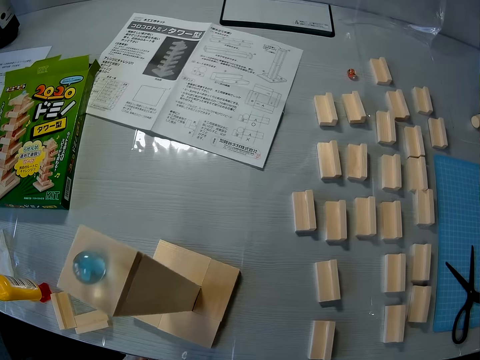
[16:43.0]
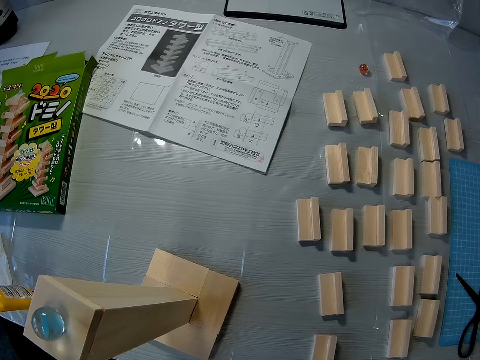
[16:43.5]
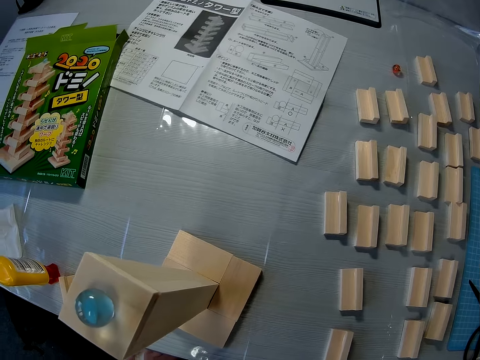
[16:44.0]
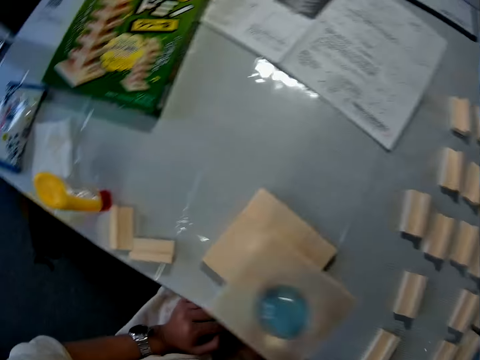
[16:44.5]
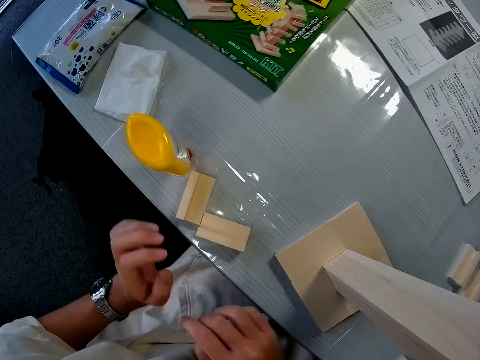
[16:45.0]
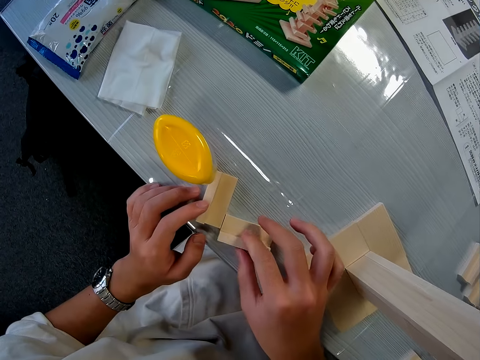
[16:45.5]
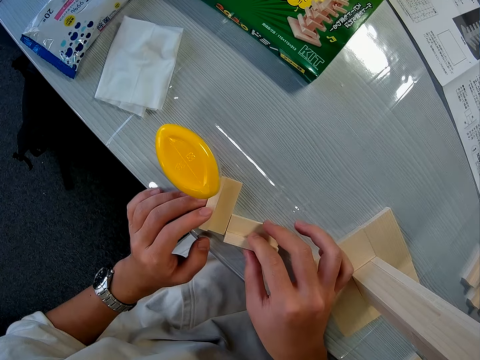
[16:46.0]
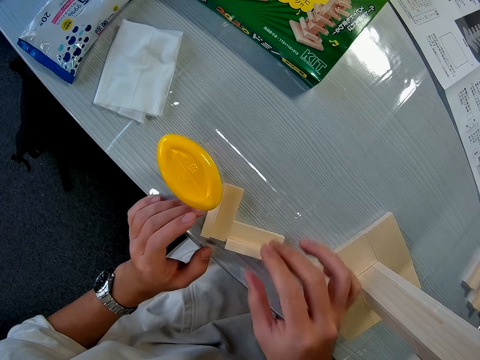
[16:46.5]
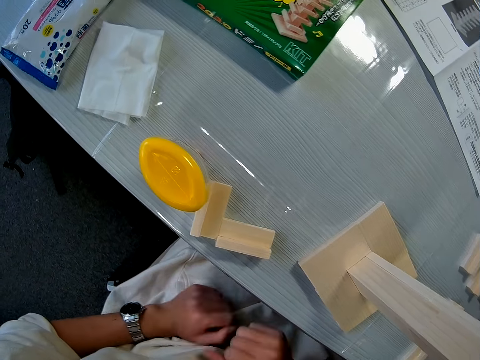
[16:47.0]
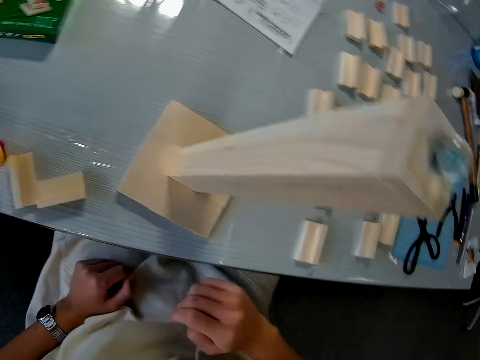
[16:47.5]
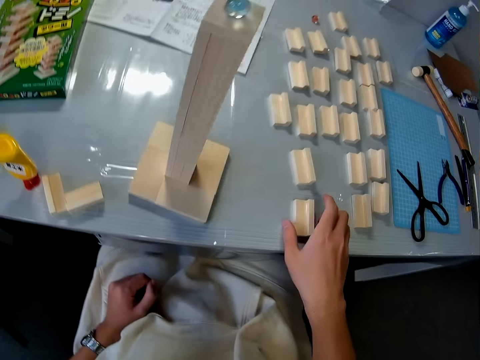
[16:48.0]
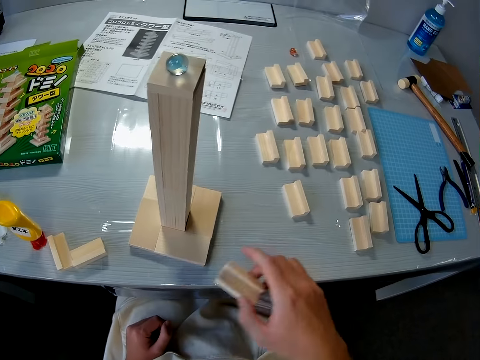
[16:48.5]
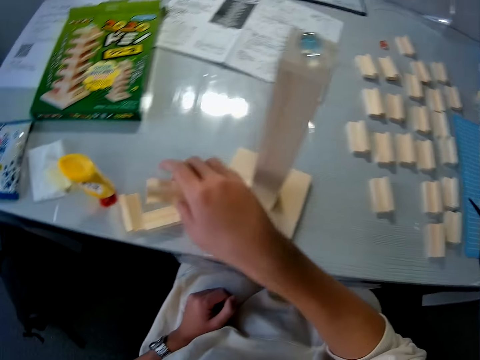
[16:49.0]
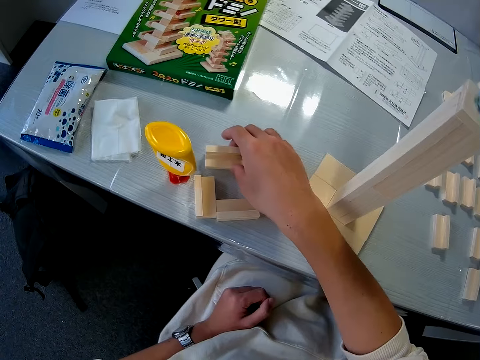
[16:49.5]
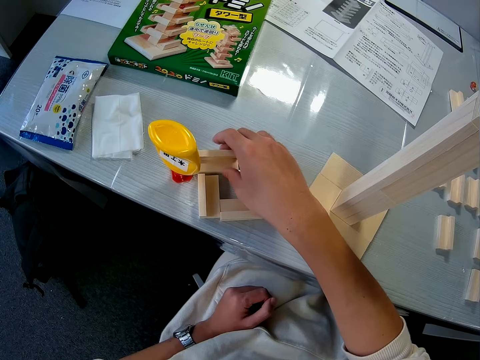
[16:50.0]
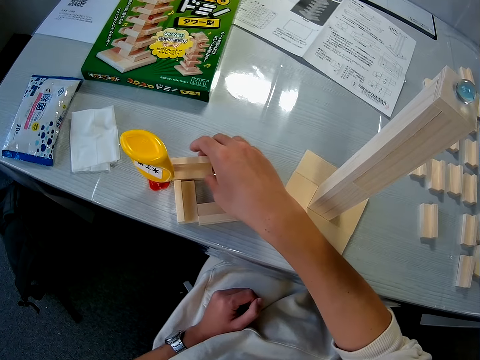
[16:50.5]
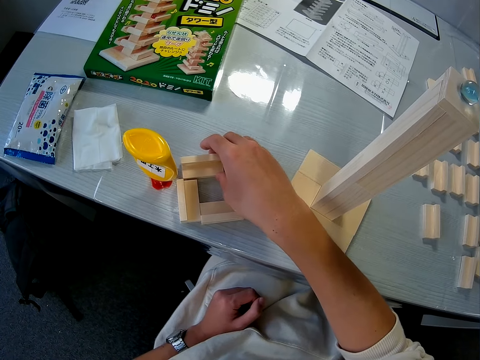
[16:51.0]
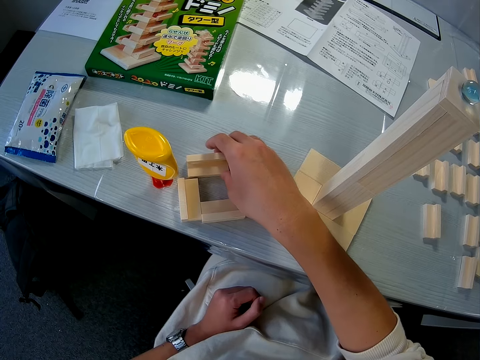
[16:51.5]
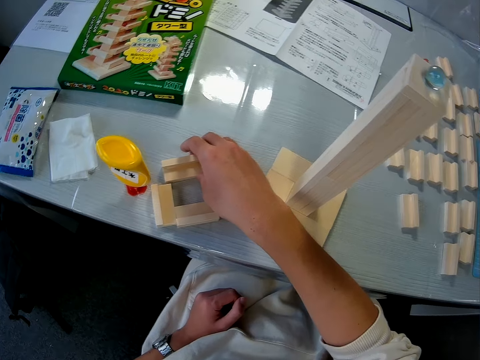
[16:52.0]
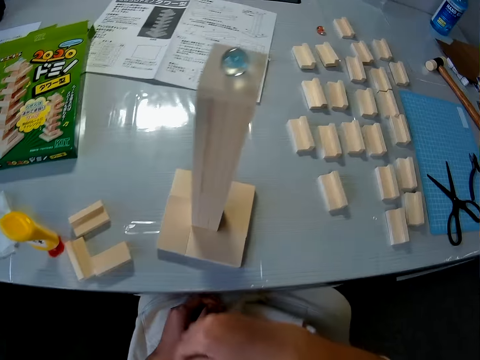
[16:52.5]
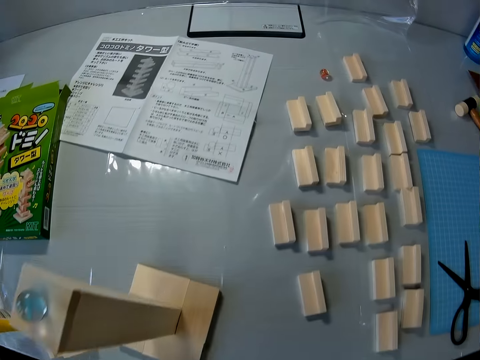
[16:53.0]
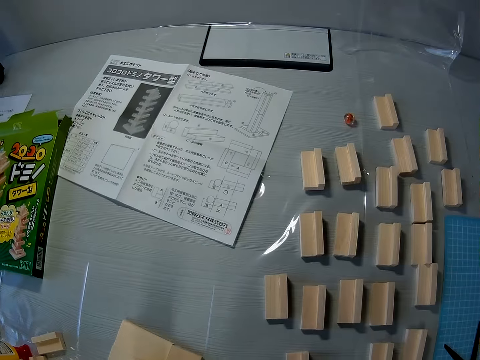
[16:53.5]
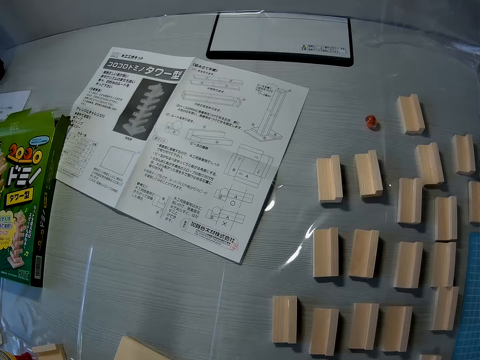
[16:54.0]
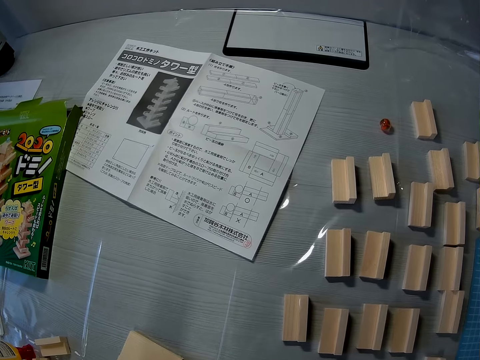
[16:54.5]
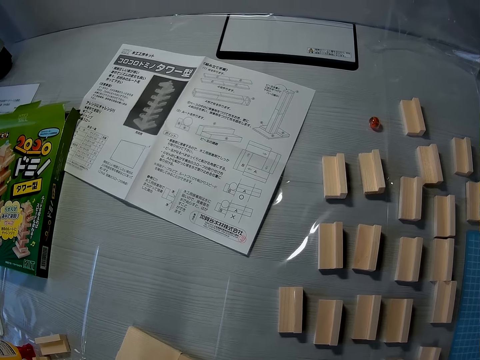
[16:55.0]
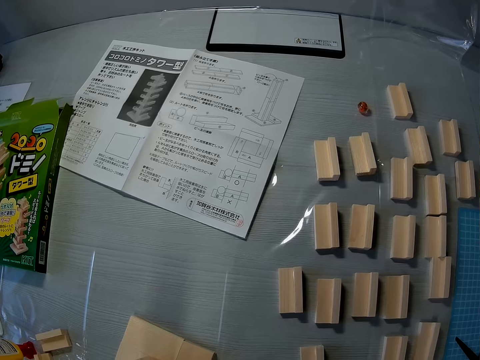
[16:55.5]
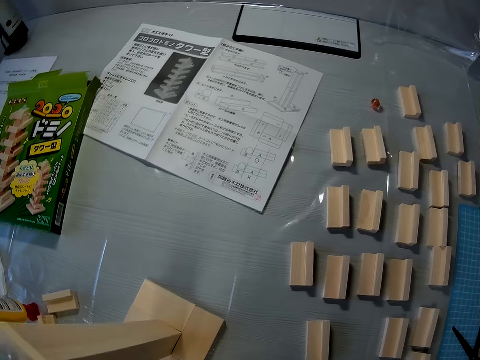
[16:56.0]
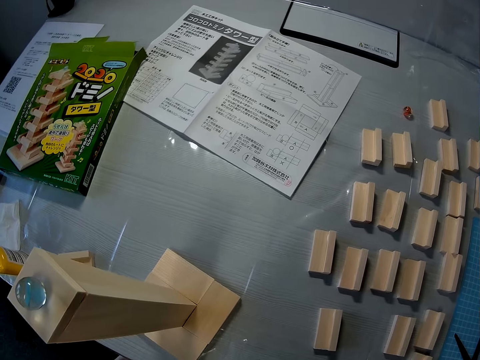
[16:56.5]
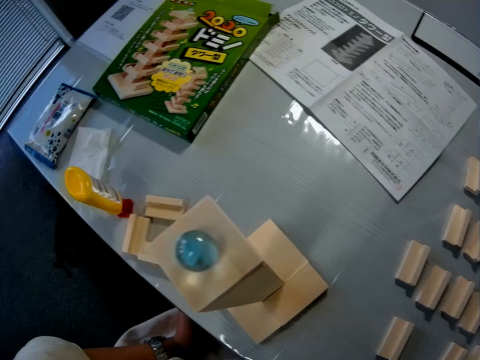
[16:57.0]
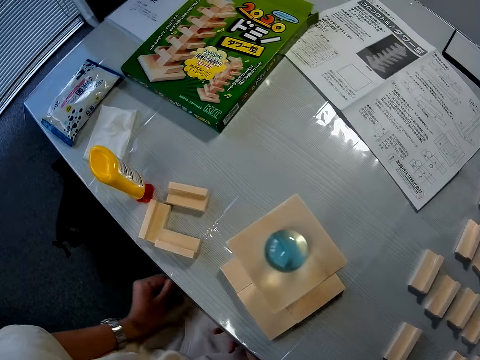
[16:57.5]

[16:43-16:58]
The camera wearer adjusts the wood on the table. They pick up a wooden piece. They drop the wood on the table.

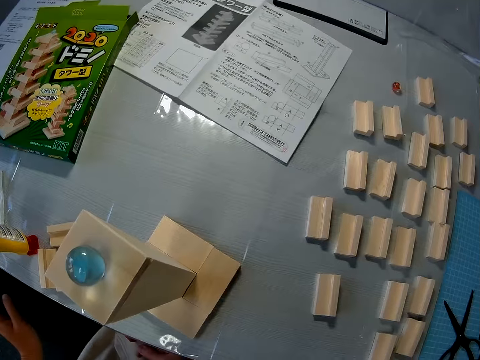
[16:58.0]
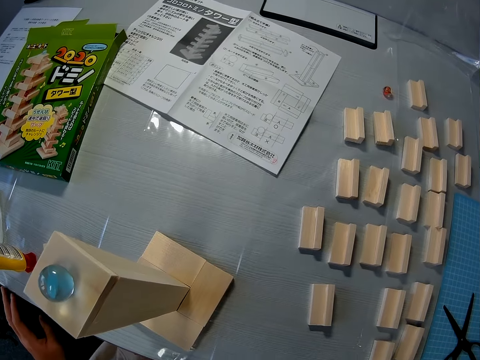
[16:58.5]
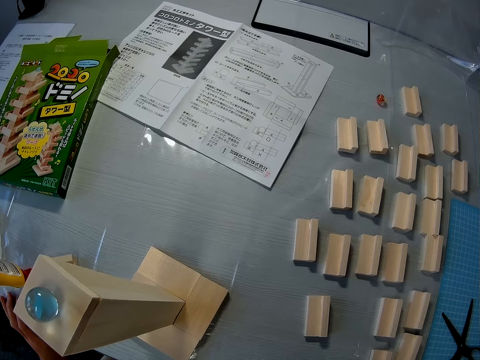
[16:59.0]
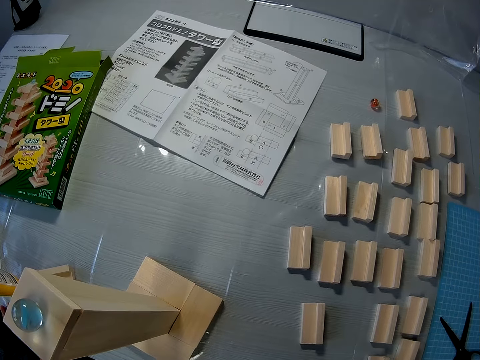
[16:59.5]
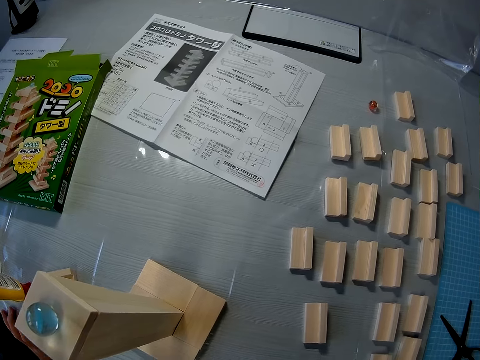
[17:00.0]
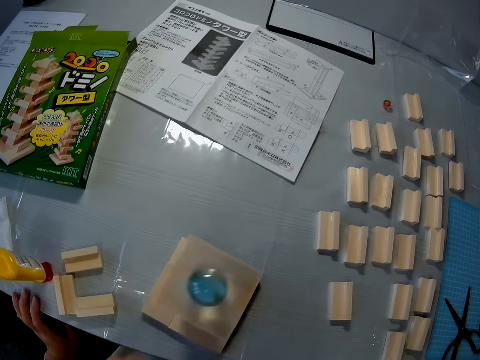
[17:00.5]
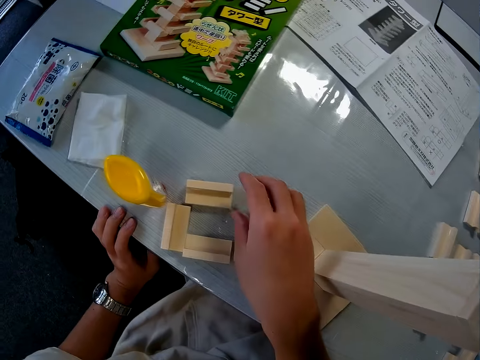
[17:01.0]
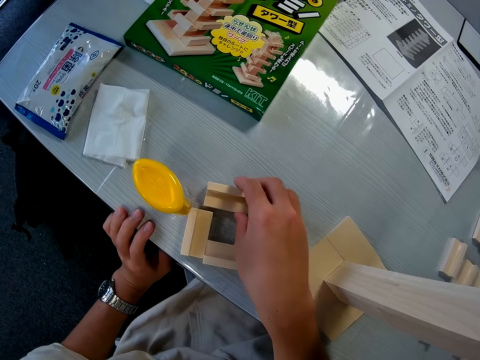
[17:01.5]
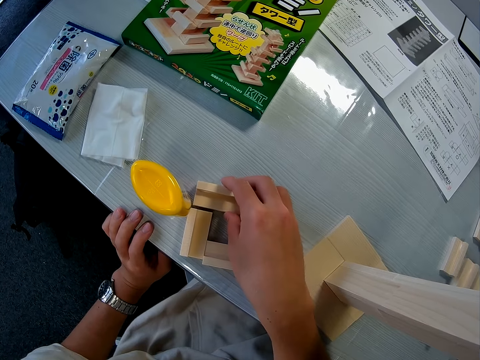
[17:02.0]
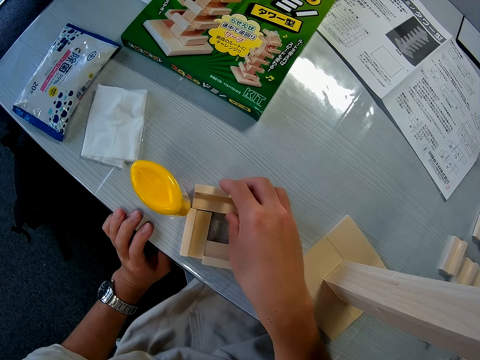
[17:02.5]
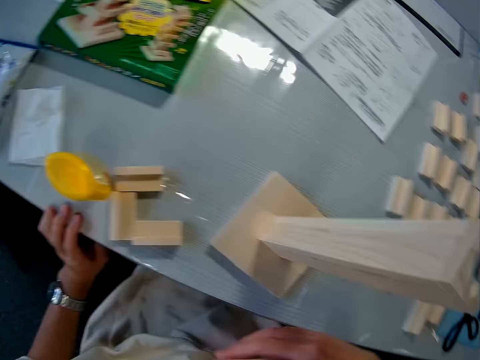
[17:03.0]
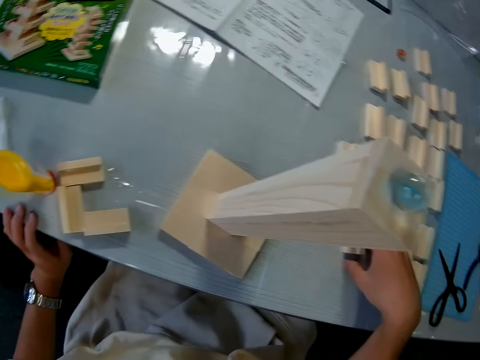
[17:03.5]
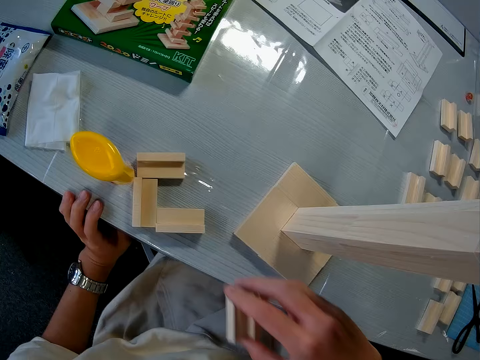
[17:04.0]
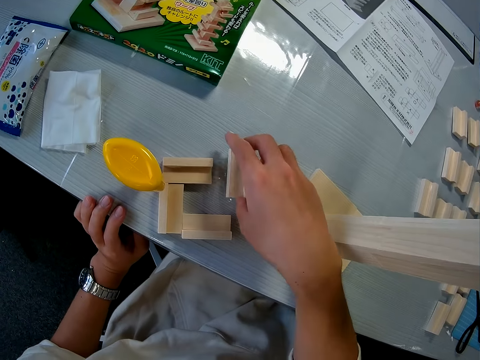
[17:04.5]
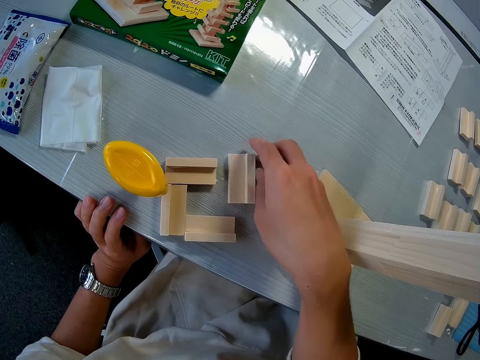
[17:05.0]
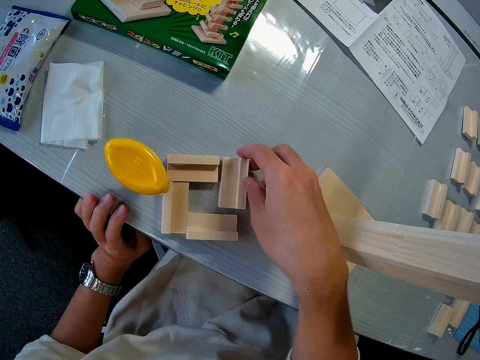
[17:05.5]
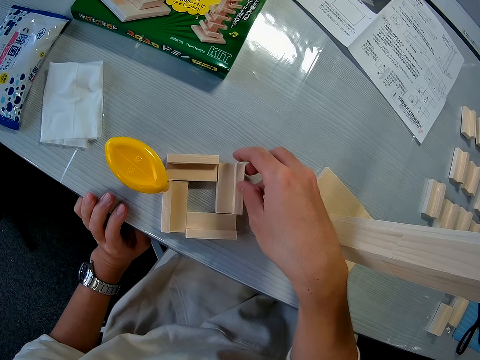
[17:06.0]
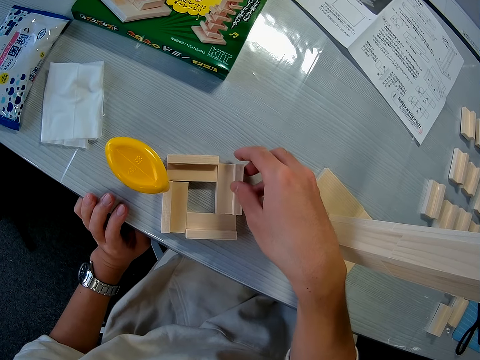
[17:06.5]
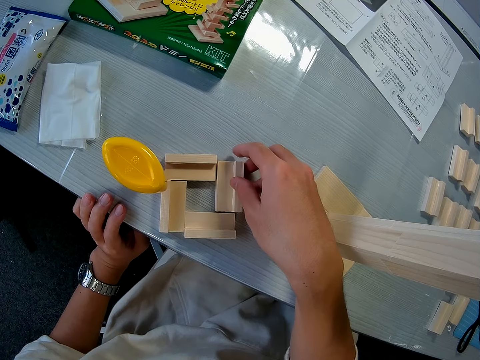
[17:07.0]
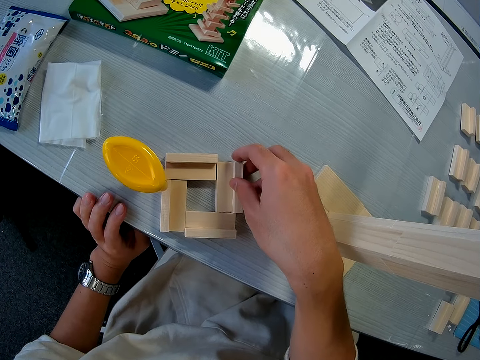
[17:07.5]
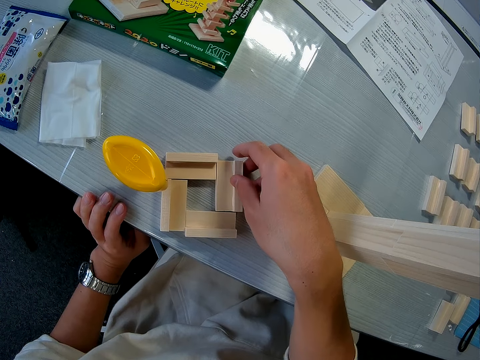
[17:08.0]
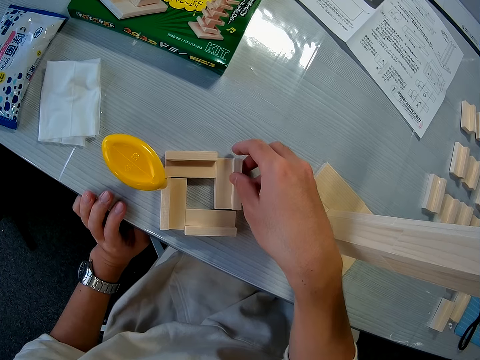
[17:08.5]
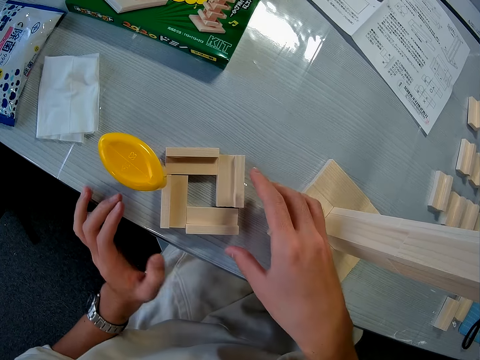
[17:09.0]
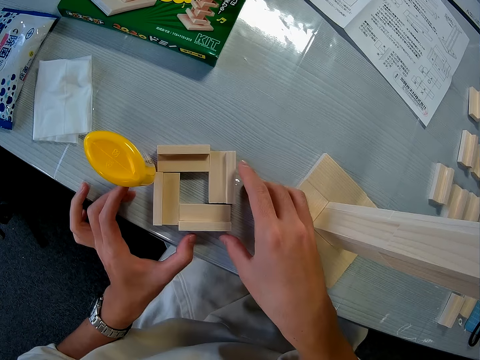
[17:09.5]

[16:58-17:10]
The camera wearer slightly moves the wooden piece on the table. They pick up the wood from the table, drop the wood on the table and adjust the wood on the table. They place the pieces together.
